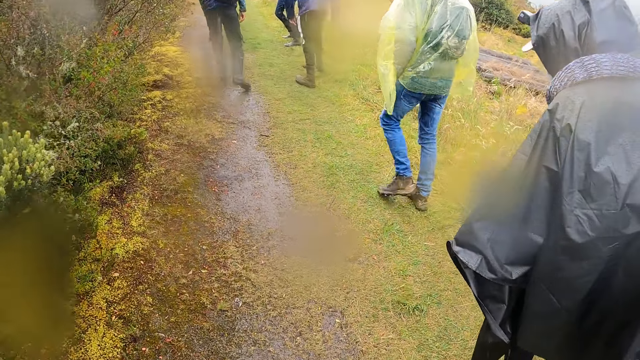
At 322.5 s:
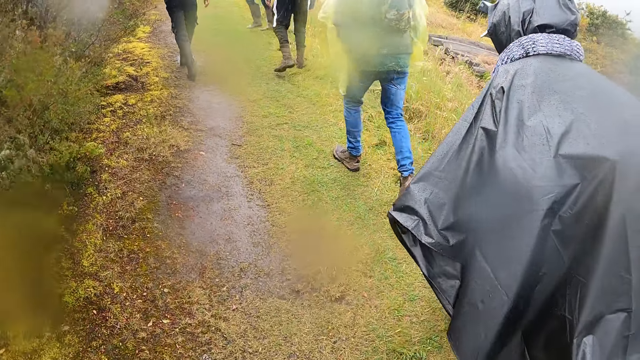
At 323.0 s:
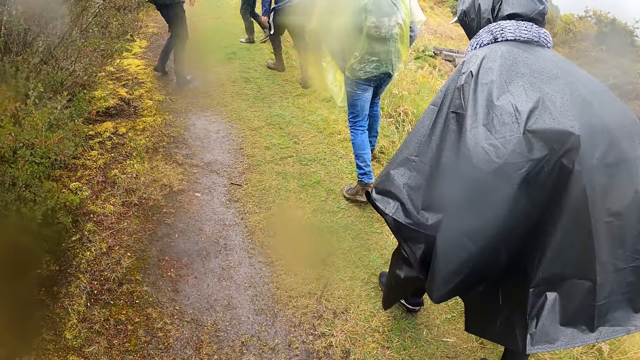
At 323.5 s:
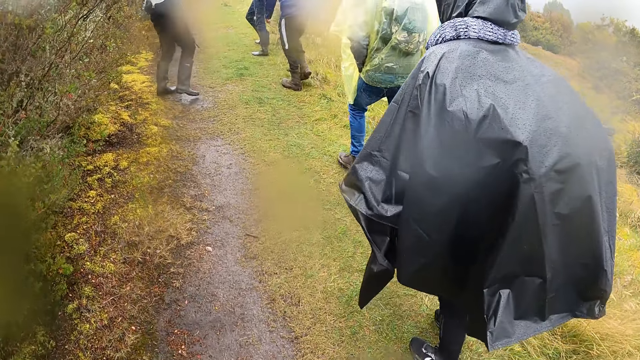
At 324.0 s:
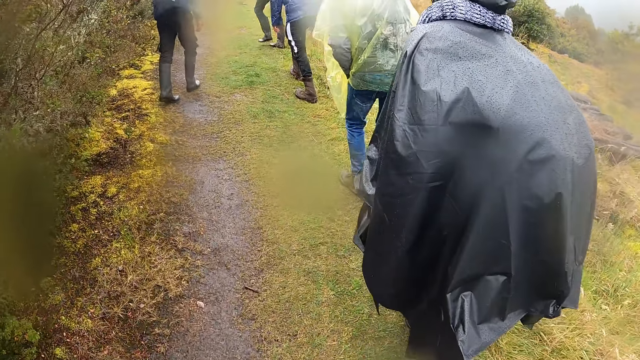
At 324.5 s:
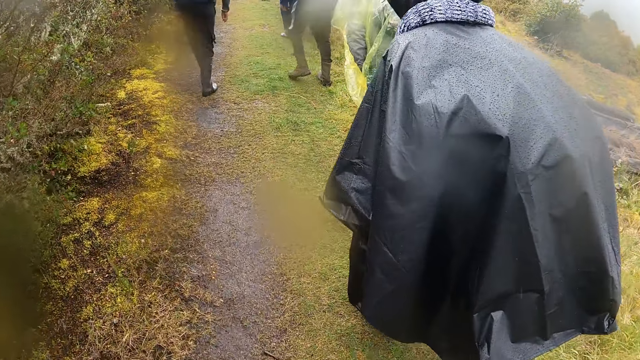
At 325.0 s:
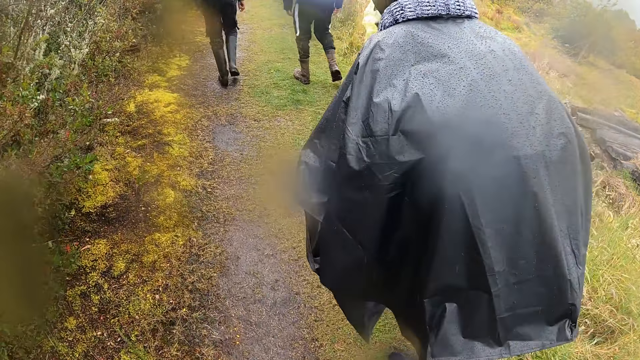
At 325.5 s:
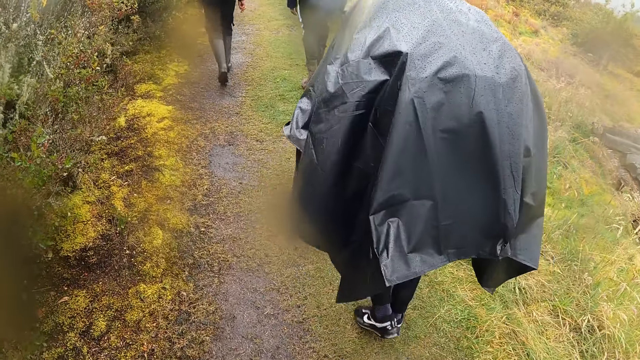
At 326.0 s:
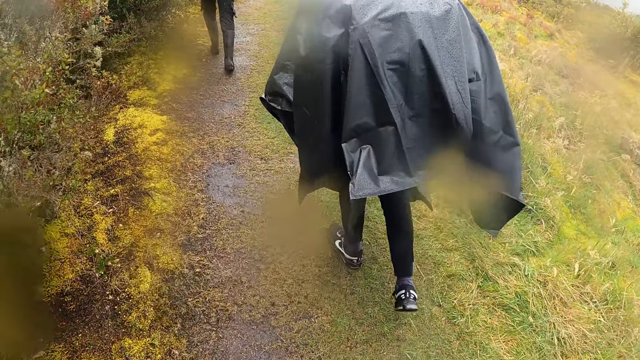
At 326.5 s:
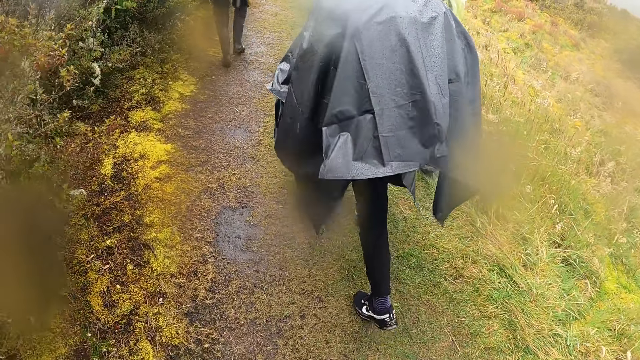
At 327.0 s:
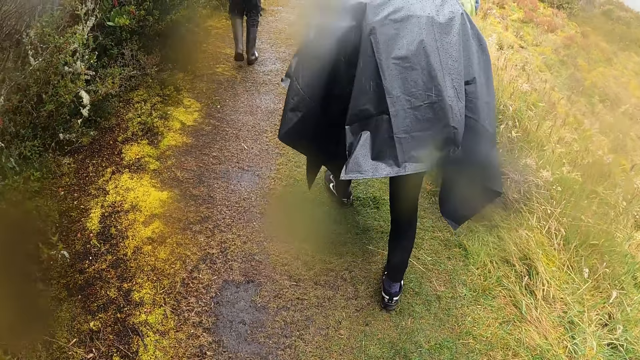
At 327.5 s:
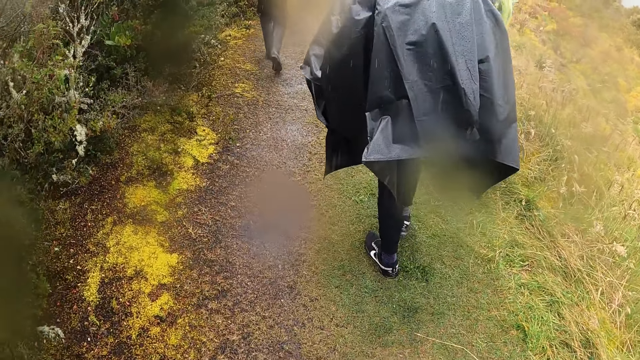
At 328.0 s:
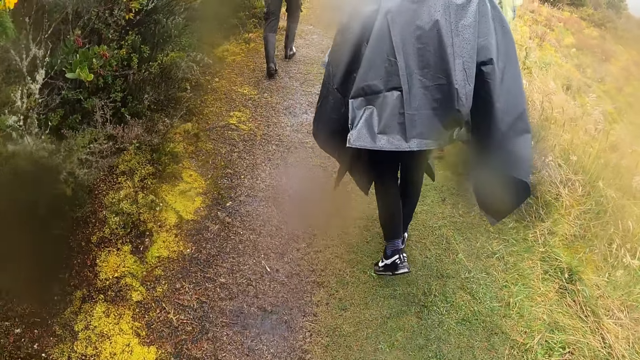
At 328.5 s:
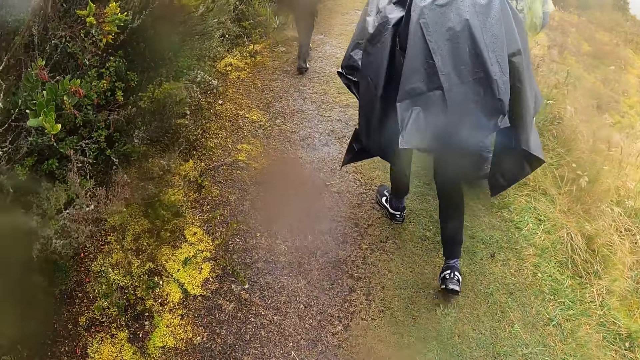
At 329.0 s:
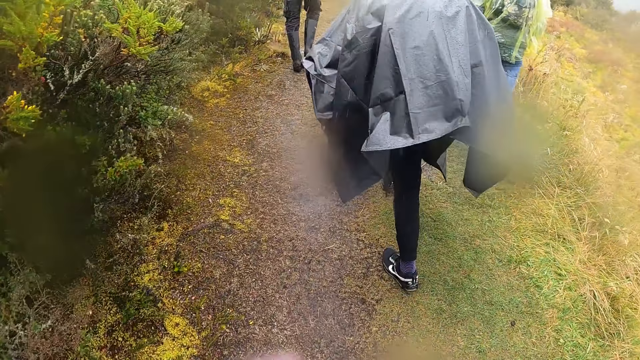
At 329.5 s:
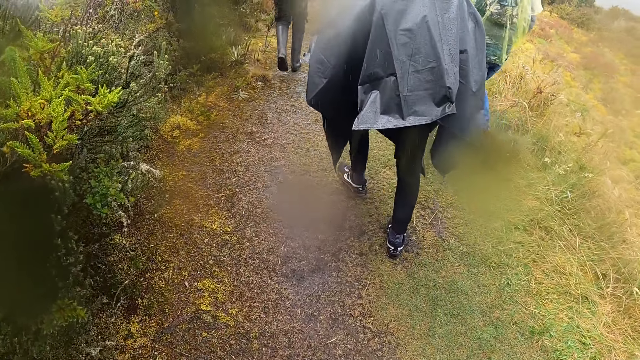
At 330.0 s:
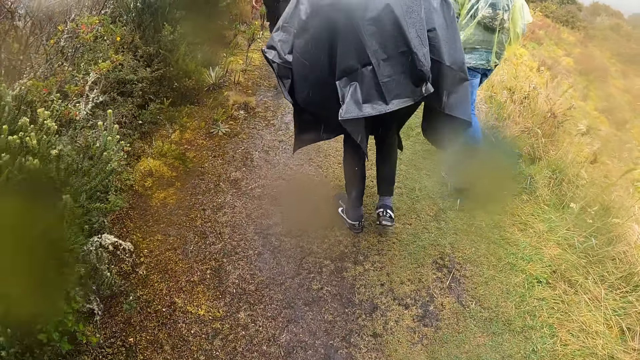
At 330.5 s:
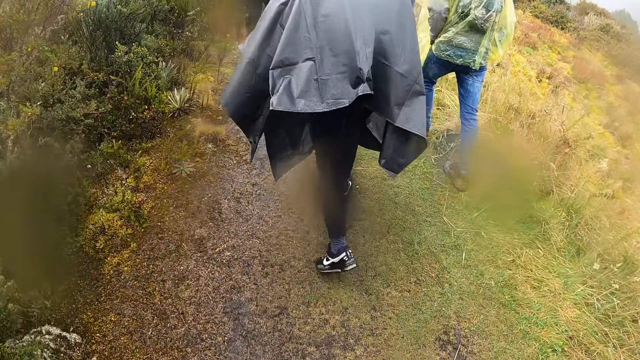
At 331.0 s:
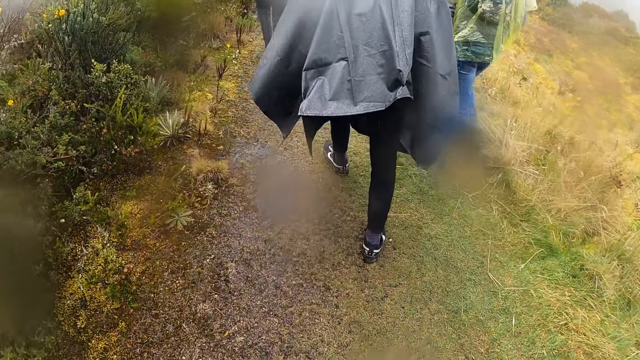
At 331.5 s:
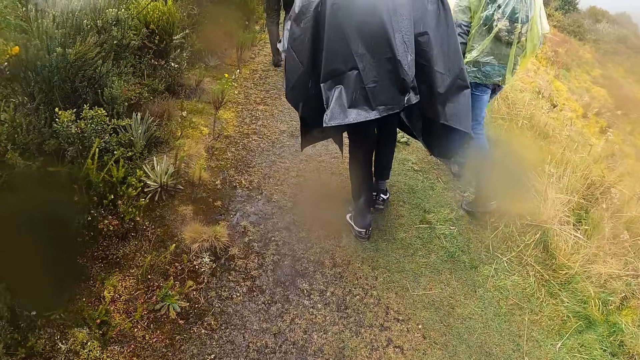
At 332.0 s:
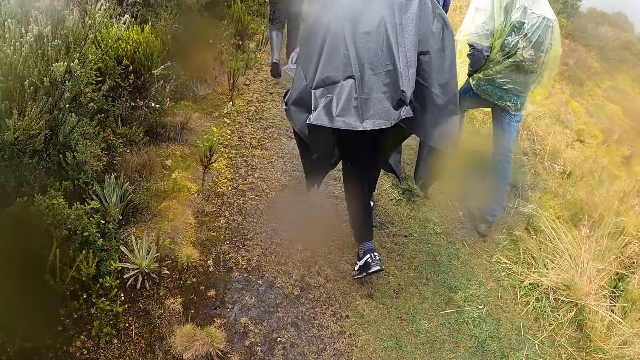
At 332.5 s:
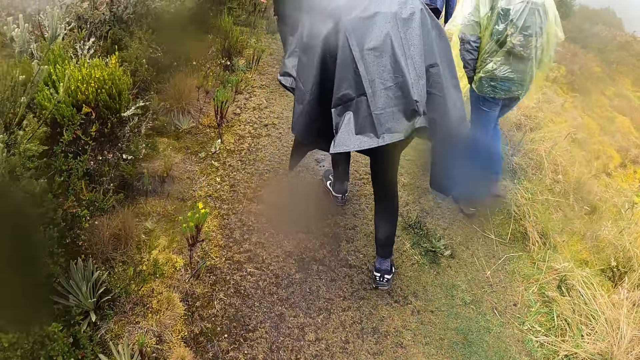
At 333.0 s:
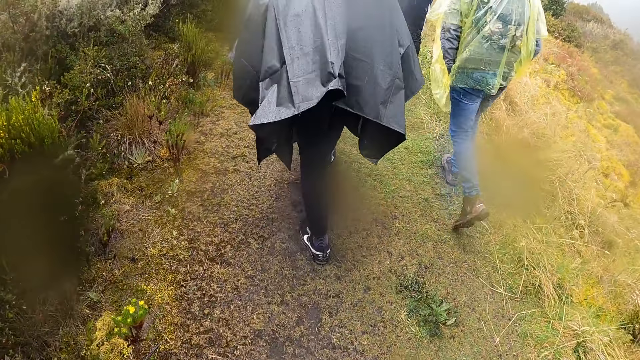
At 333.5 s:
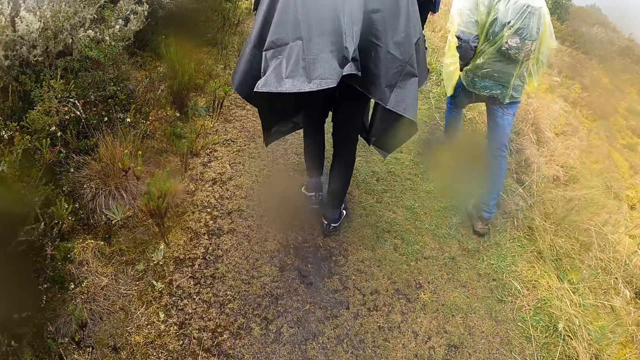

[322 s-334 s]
The camera wearer walks alongside friends.

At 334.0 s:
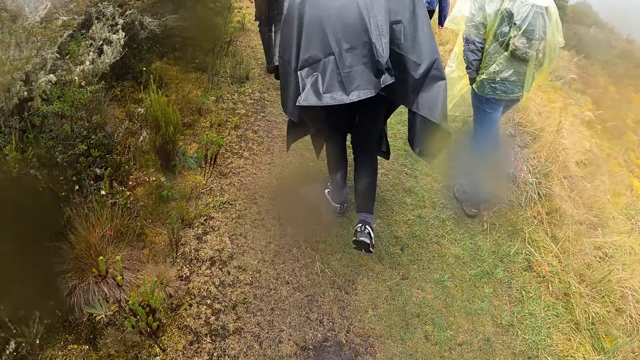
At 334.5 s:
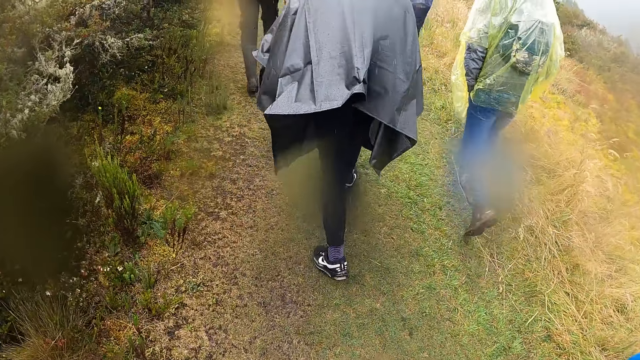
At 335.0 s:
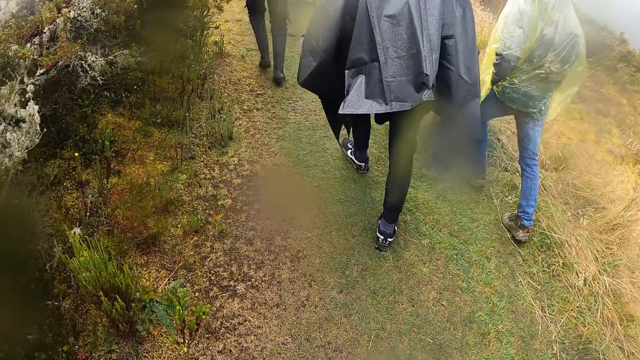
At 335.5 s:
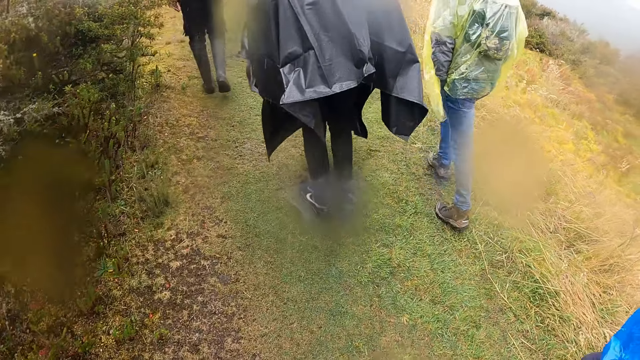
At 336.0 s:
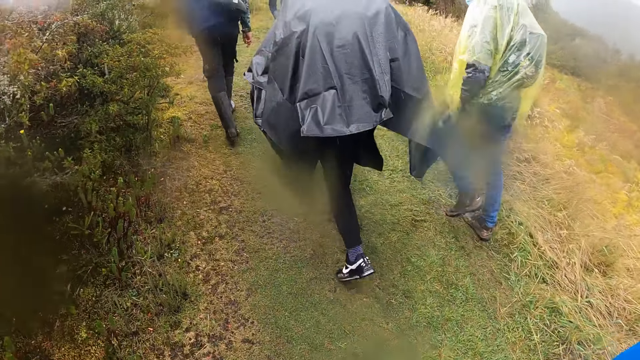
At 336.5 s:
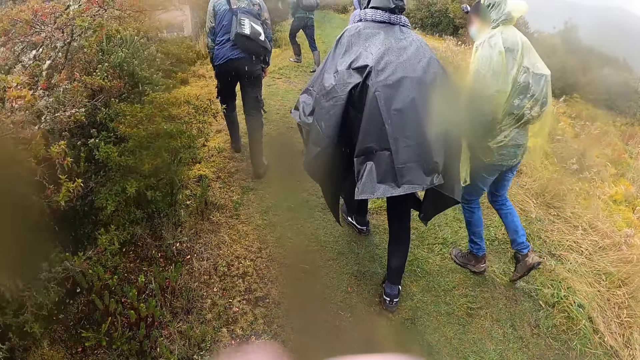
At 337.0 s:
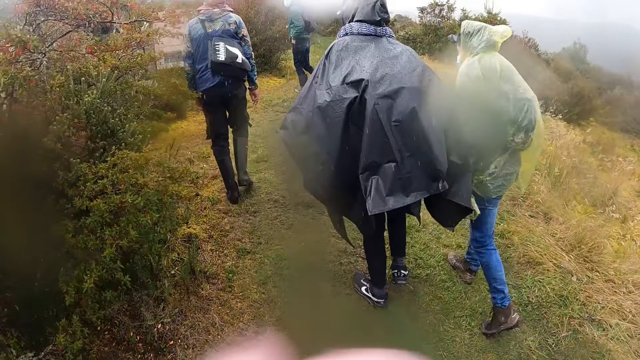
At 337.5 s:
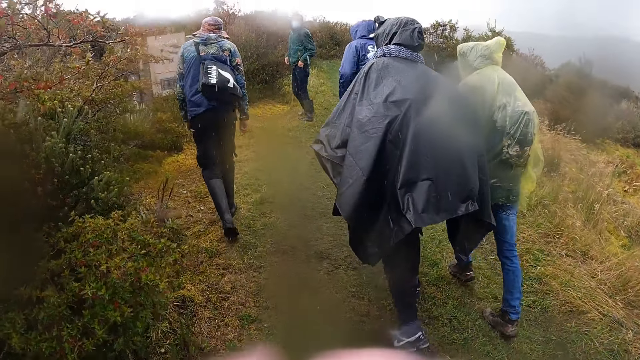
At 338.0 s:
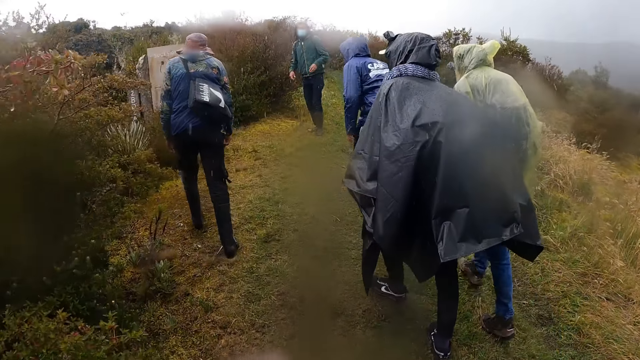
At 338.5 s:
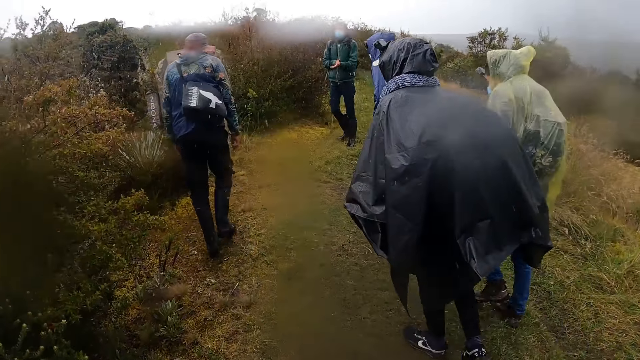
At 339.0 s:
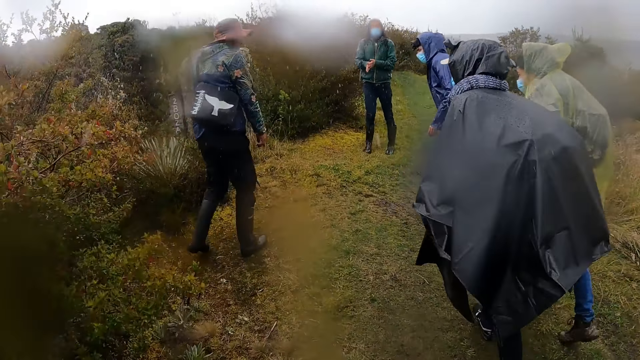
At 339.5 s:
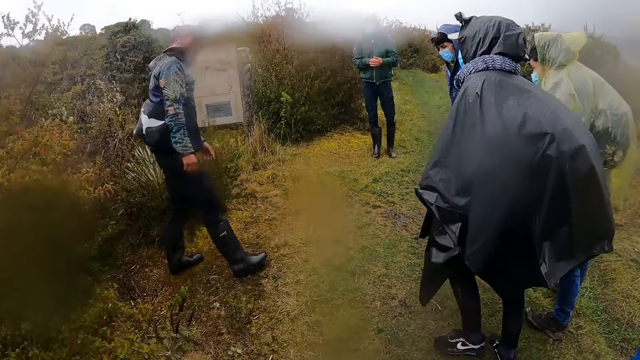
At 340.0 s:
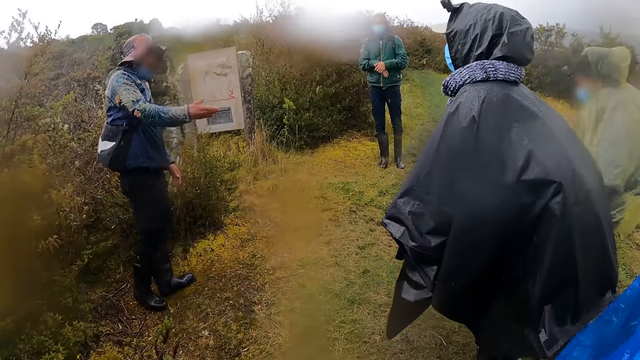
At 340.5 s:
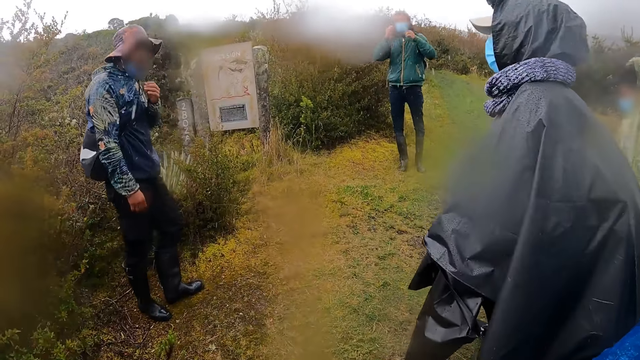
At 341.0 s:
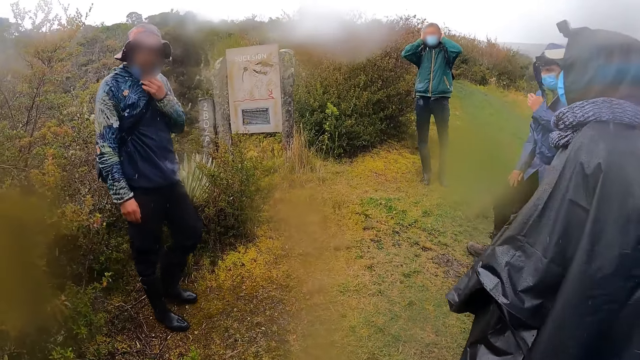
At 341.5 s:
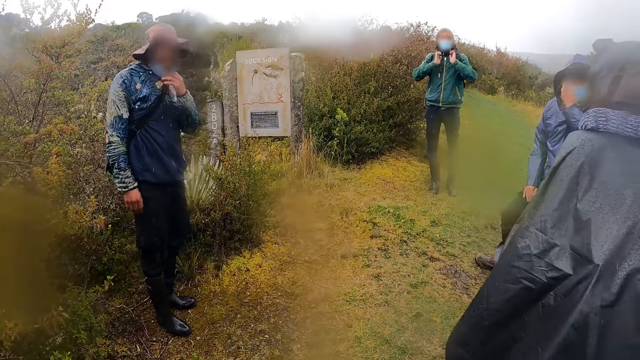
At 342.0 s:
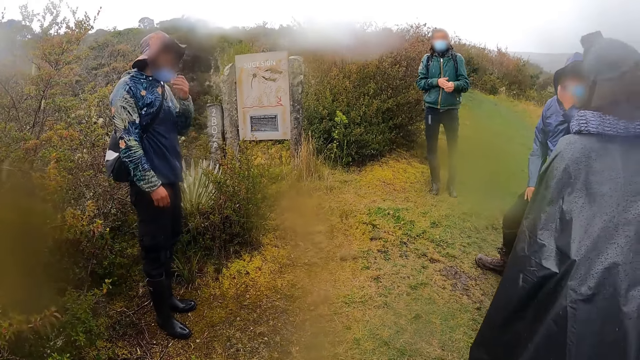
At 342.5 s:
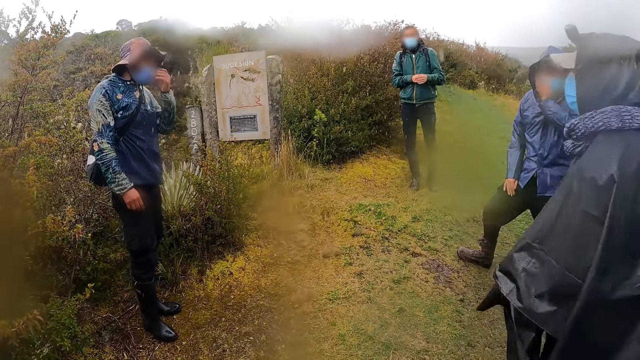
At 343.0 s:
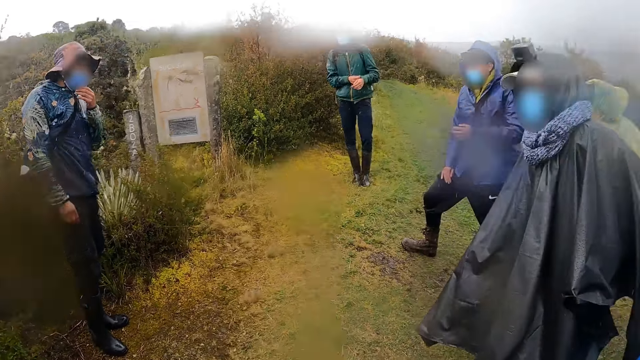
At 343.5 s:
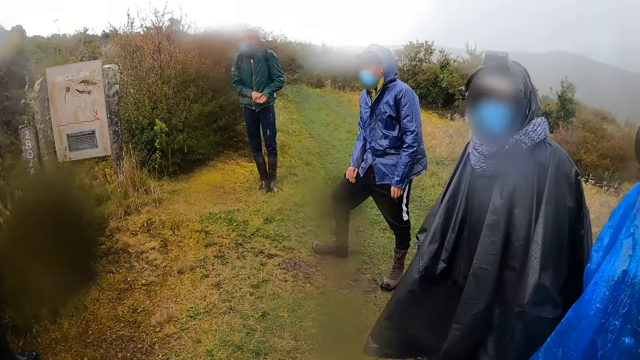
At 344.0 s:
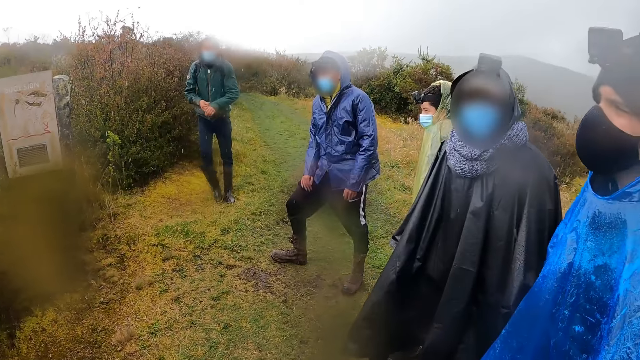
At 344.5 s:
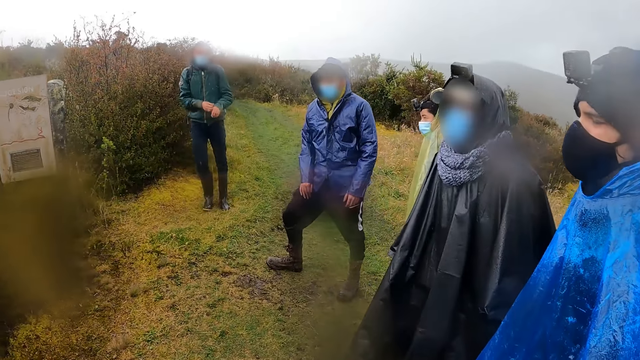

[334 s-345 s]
A man places his left hand in the pocket of his trousers and removes his left hand from the pocket of his trousers. The man looks back. The man rubs his hands together. Another man adjusts his nose mask on his face with his left hand. The camera wearer and friends stop. The first man touches his hair with his hands. A third man adjusts his nose mask on his face with his left hand. The first man rubs his hands together.
